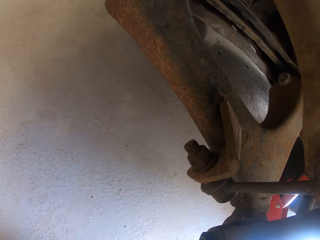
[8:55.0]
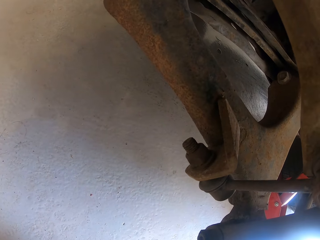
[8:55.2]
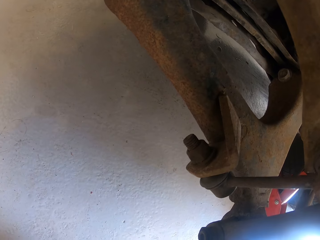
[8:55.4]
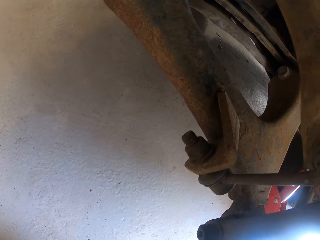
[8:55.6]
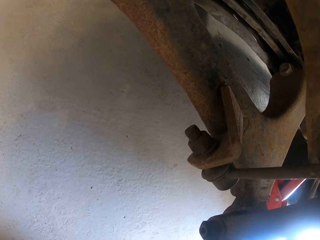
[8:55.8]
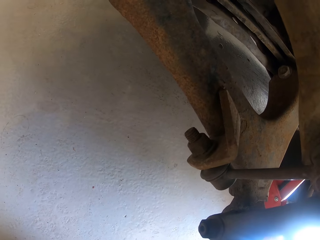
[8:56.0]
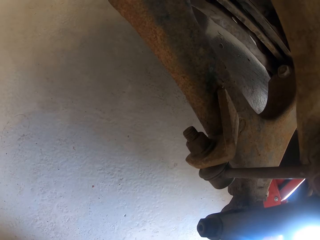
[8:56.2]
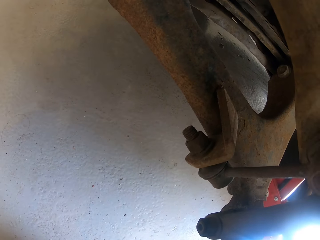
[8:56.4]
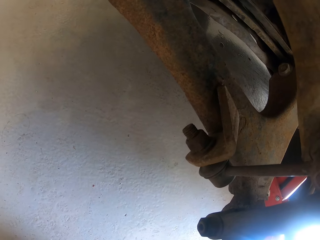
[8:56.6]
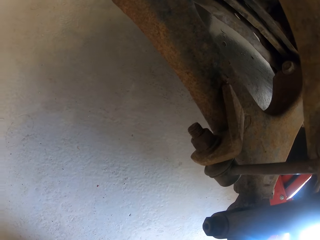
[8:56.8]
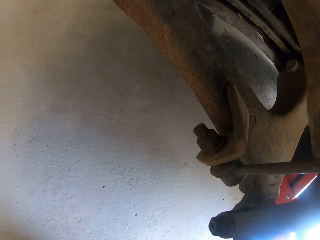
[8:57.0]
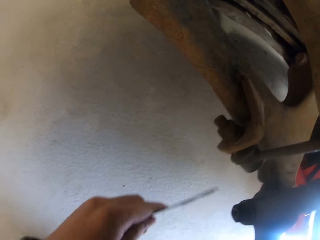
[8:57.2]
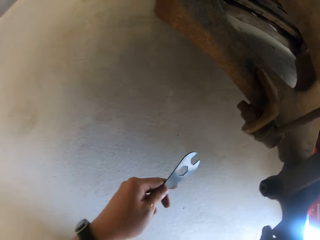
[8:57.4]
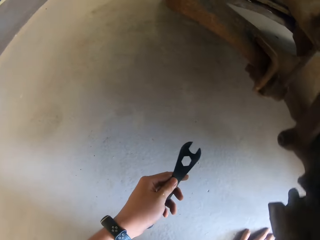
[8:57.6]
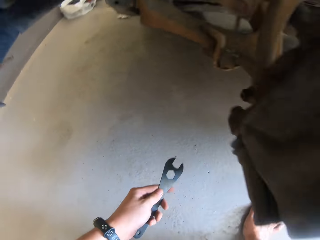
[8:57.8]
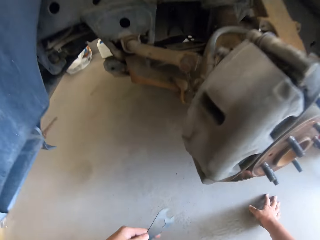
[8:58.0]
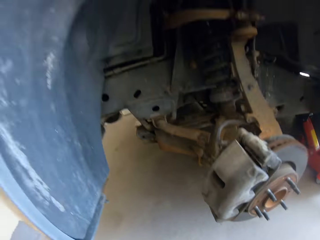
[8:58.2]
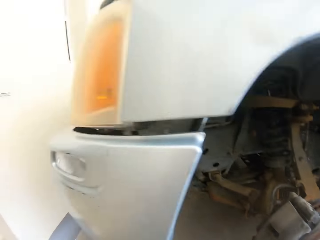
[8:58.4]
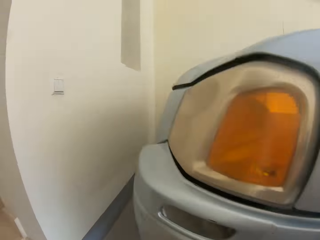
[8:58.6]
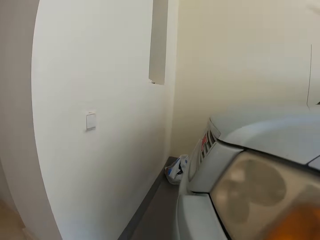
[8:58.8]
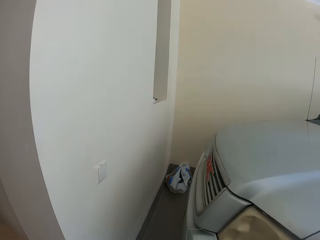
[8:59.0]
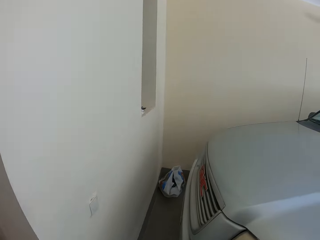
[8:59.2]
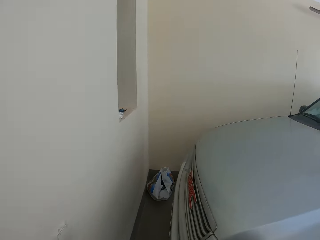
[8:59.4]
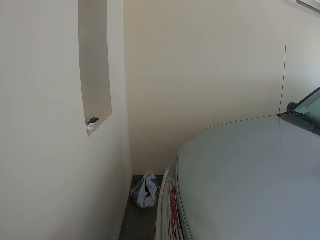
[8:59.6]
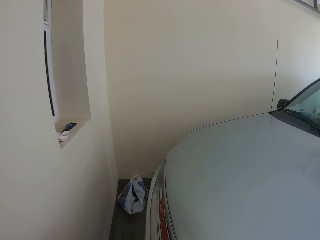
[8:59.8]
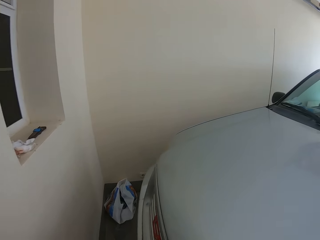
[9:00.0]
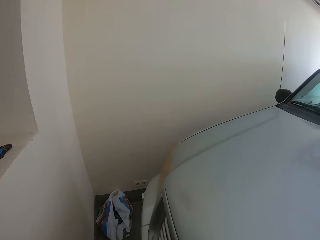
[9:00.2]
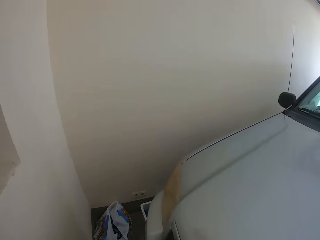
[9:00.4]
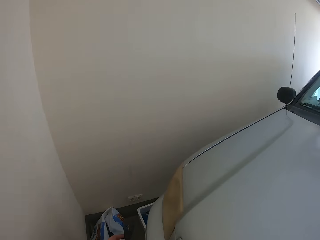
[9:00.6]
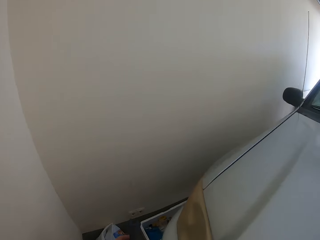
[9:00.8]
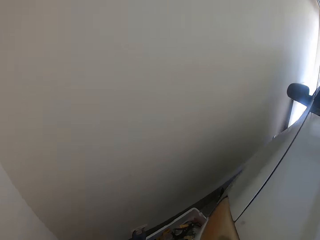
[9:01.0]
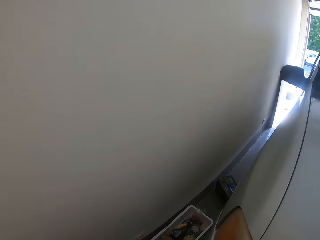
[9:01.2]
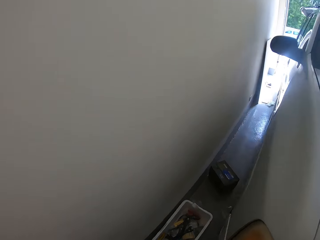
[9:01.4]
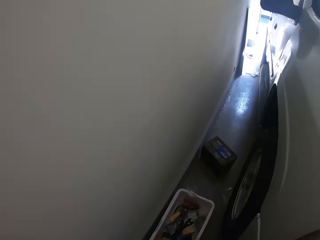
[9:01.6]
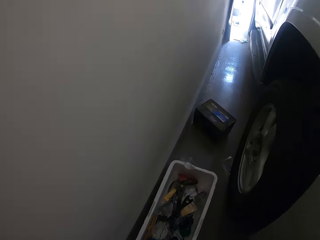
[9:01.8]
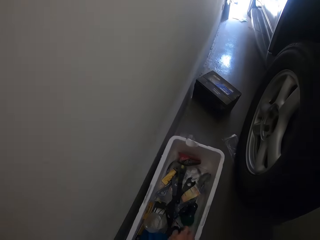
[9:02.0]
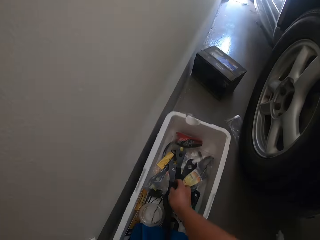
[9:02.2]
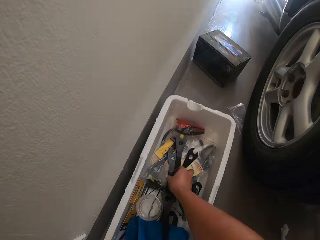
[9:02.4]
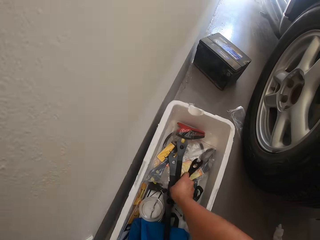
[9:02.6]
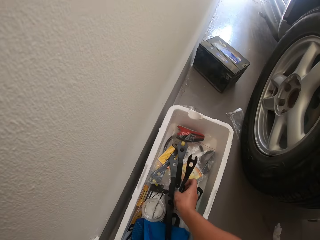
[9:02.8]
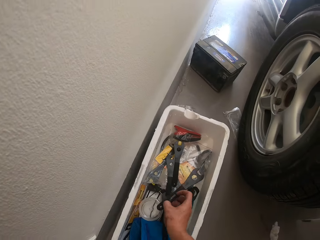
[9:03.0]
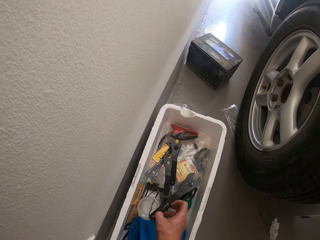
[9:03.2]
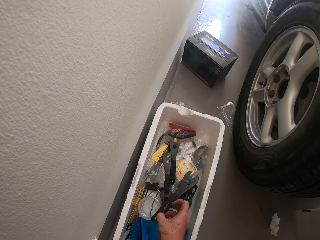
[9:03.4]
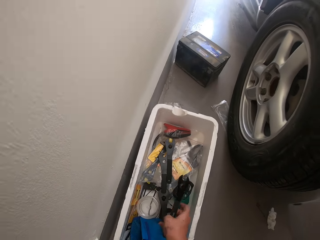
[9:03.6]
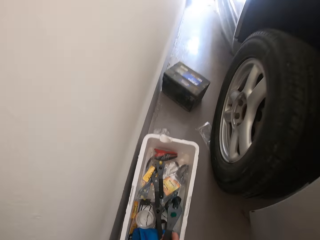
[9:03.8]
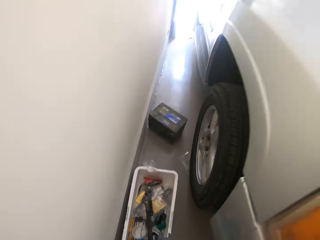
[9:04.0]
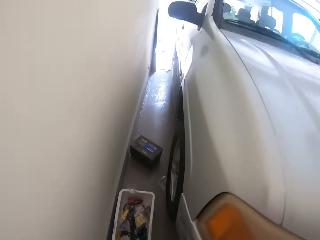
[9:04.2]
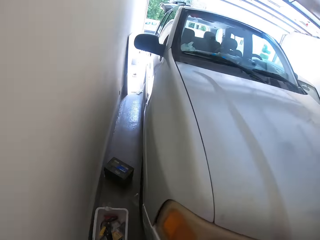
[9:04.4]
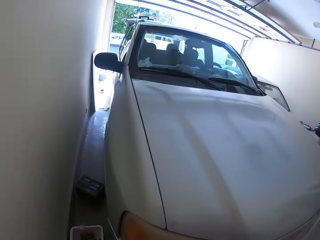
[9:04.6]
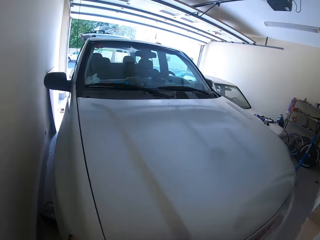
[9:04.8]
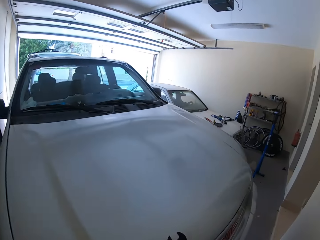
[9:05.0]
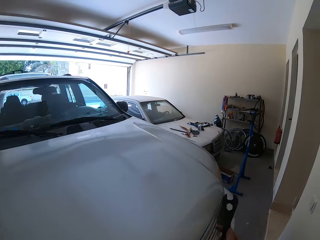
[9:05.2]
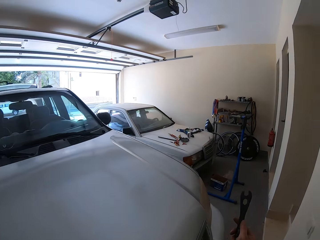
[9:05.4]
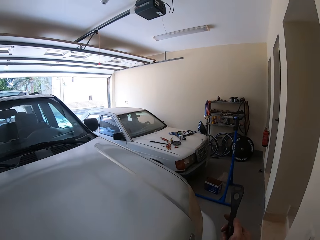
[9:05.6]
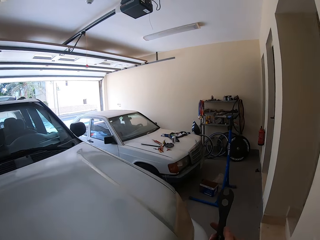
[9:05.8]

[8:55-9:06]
The camera wearer fastens the lug nuts. They look at the spanner. They walk beside the wall around the garage. They take the spanner. They walk beside the wall around the garage.

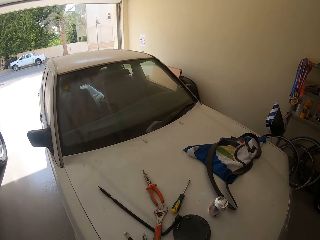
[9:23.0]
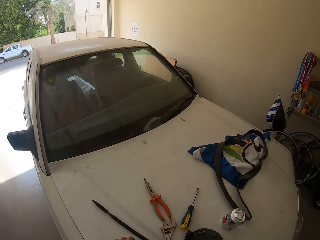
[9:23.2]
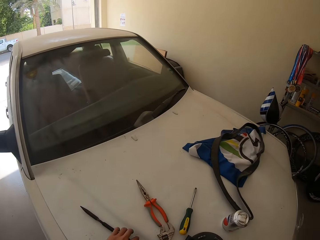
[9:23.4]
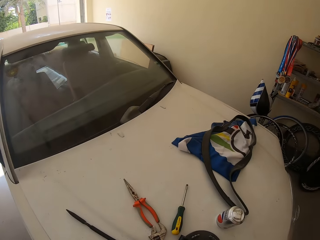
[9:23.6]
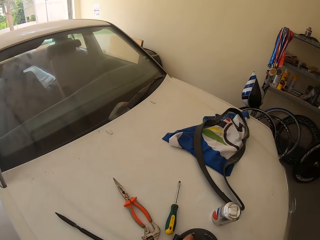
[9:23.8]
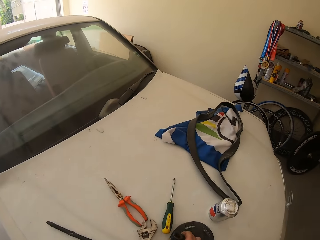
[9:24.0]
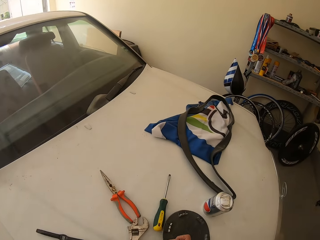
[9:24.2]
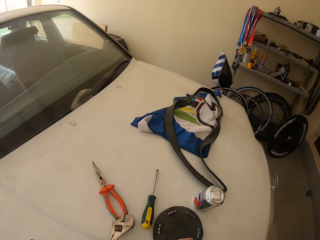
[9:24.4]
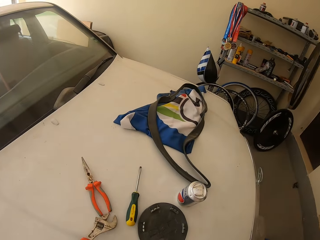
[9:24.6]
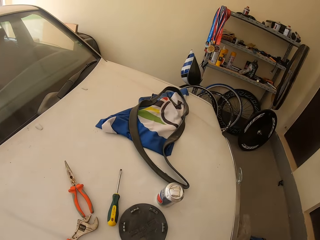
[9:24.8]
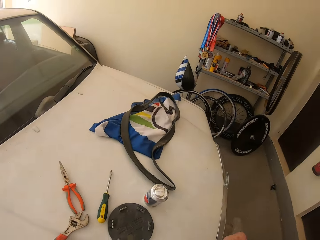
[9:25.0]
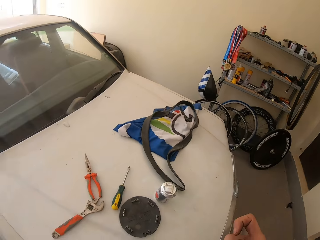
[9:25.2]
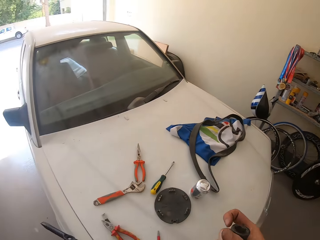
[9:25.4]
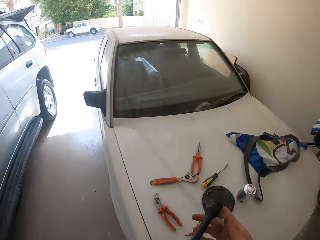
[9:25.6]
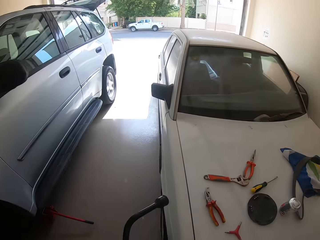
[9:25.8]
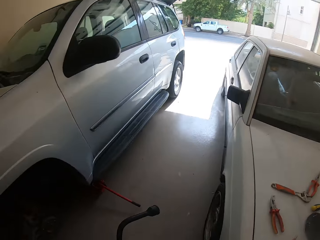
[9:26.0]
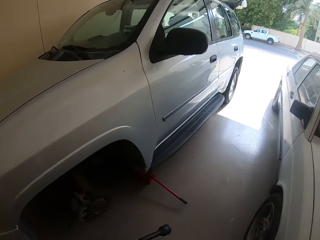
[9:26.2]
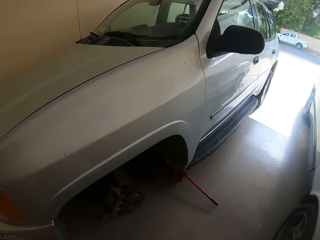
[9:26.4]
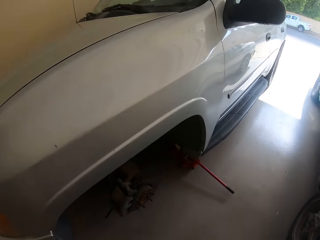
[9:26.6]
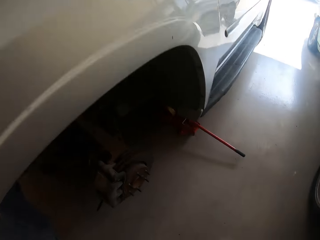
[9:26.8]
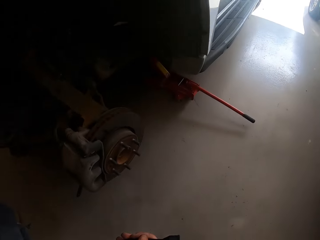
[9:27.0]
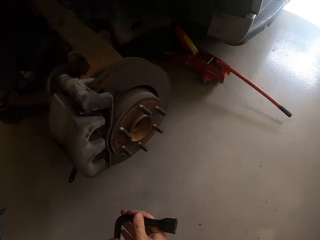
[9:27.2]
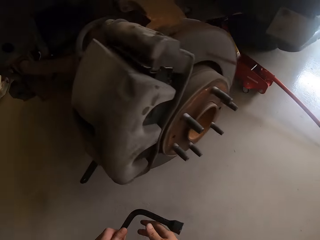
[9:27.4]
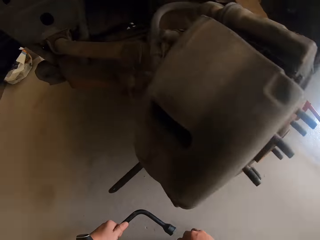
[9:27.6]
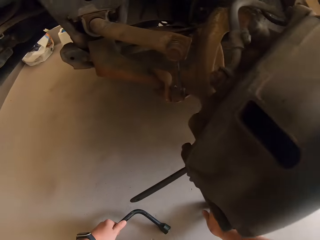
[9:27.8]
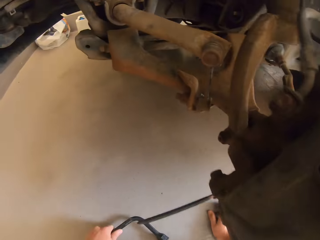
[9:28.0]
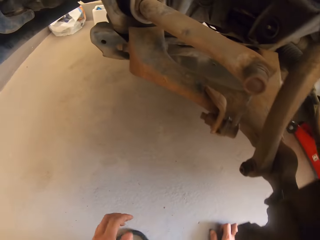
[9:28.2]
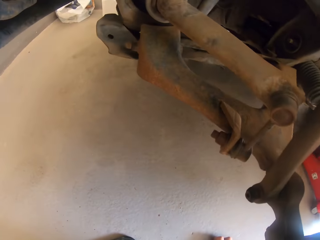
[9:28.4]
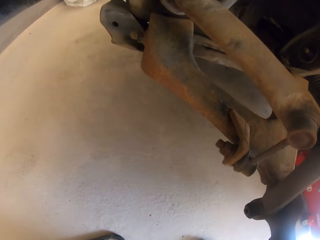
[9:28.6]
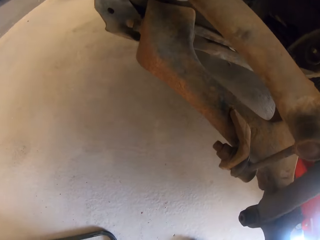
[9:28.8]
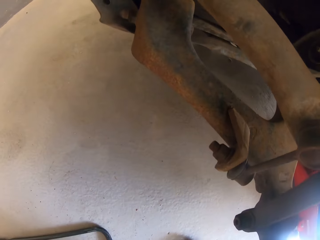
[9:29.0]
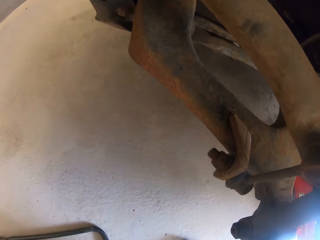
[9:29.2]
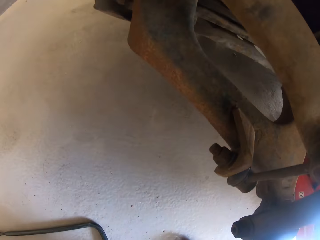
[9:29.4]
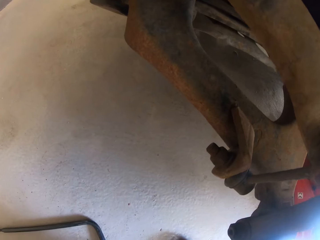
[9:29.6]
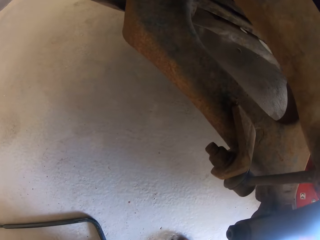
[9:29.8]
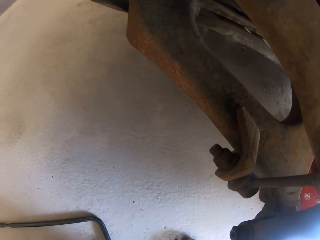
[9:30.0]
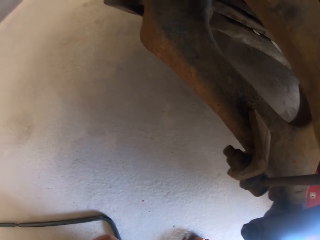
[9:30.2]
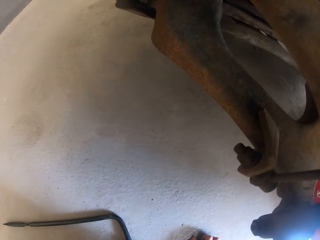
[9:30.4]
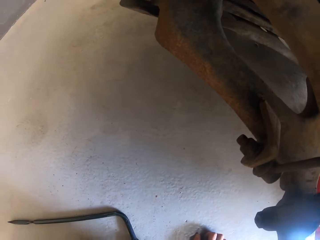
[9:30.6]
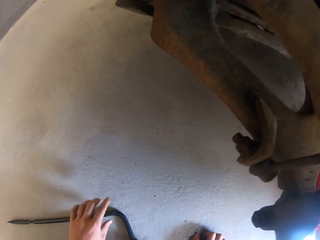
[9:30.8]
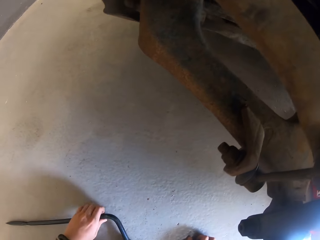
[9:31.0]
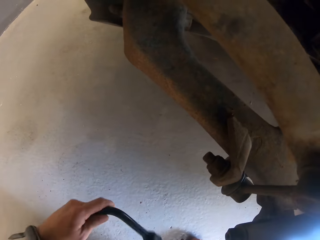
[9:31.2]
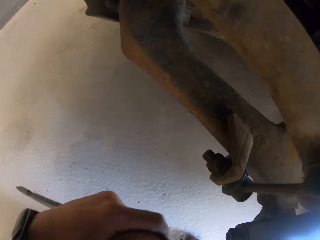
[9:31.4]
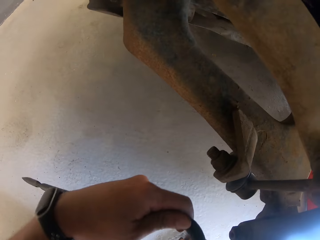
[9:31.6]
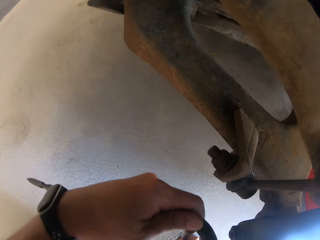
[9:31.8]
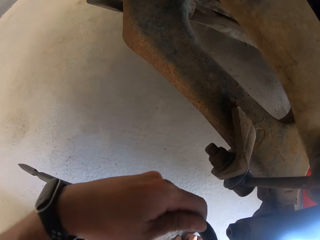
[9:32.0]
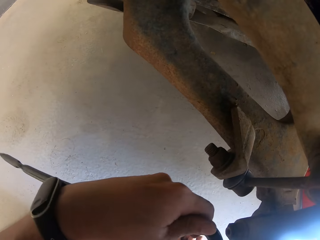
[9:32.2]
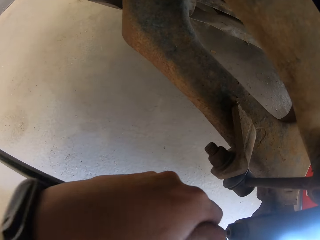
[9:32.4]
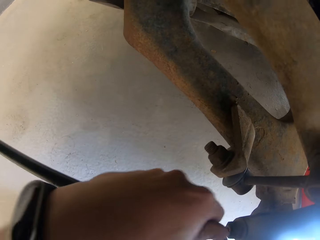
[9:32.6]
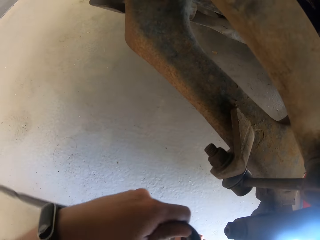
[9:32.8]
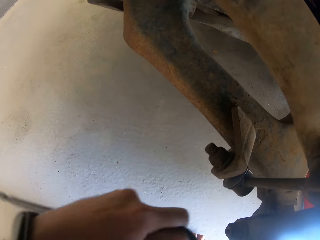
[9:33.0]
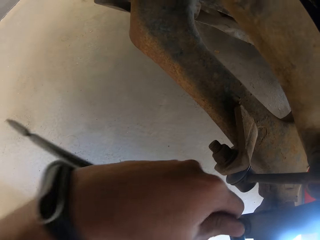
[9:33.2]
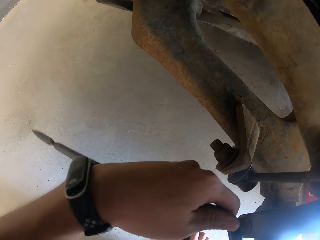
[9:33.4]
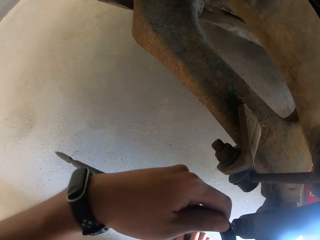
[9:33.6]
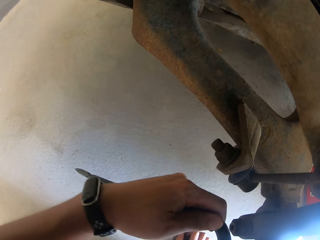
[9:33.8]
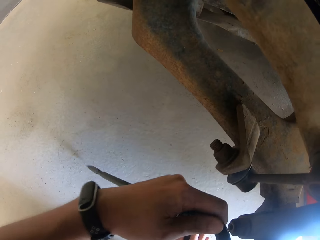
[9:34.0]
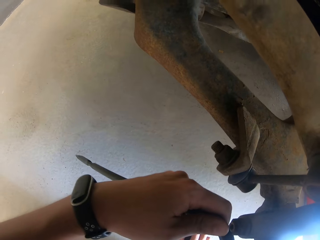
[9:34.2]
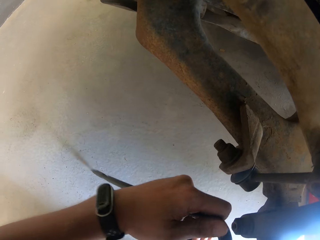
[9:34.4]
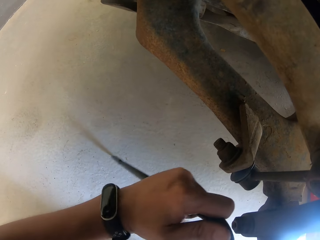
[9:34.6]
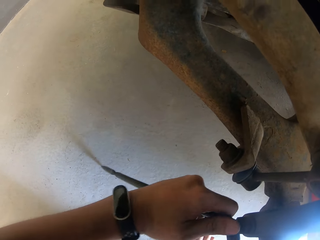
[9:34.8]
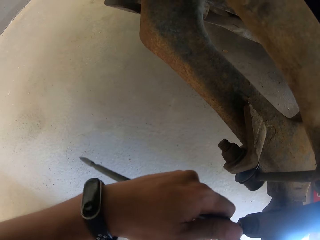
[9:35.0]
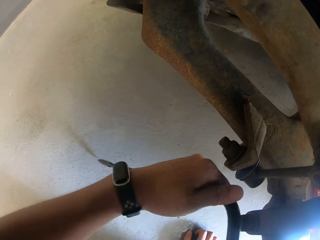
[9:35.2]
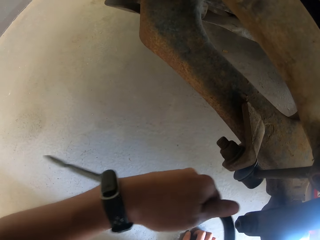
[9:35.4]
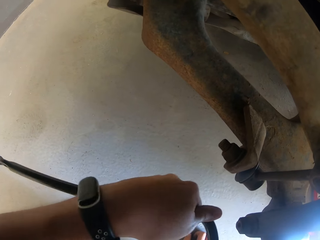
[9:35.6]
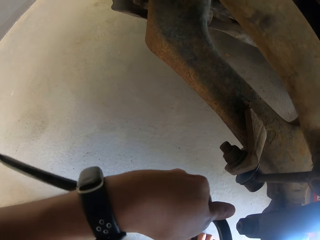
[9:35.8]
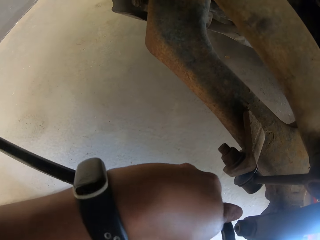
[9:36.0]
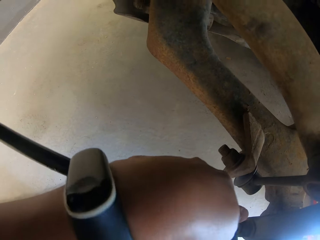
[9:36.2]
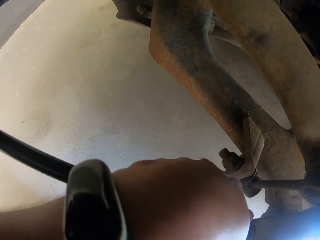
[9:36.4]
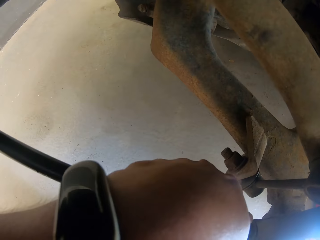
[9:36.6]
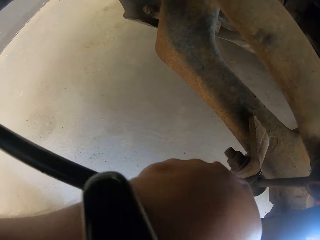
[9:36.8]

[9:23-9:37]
The camera wearer picks up a wheel spanner from the bonnet. They bend beside the car. They put down the wheel spanner. They pick up the wheel spanner from the floor. They fasten the lug nuts. They adjust a bolt on the brake disc.
